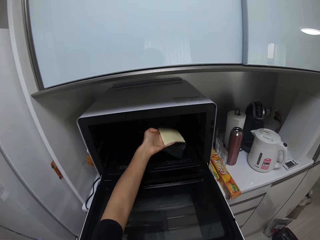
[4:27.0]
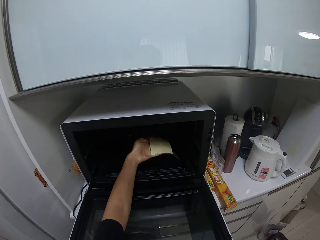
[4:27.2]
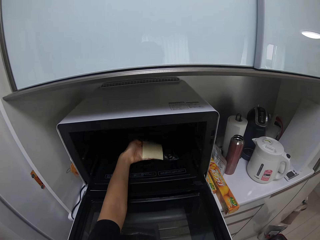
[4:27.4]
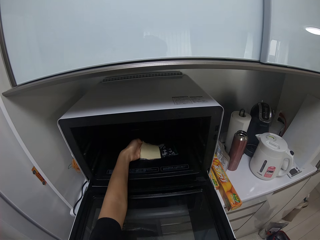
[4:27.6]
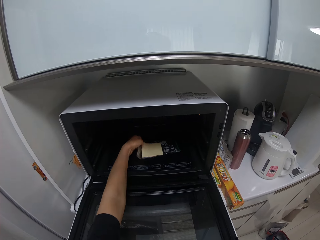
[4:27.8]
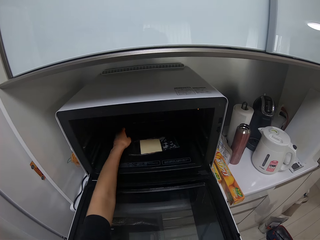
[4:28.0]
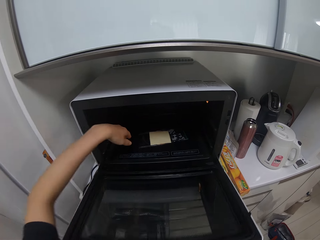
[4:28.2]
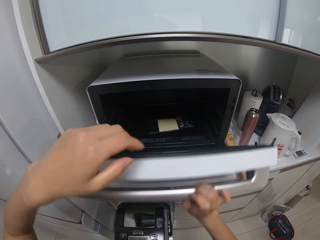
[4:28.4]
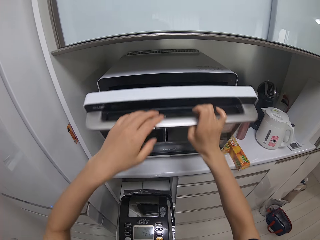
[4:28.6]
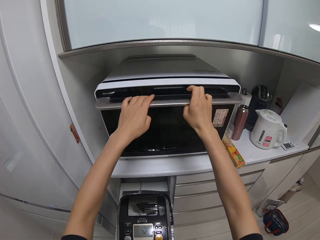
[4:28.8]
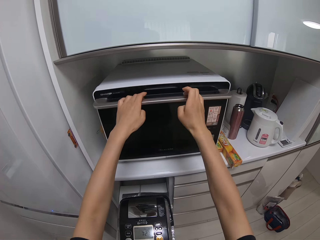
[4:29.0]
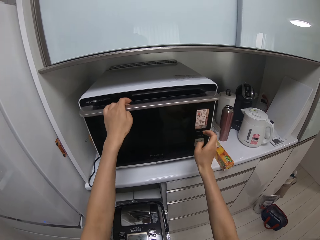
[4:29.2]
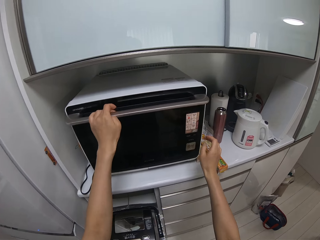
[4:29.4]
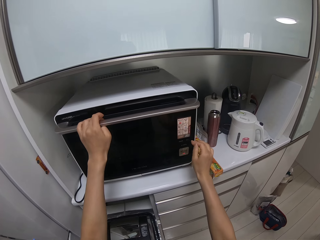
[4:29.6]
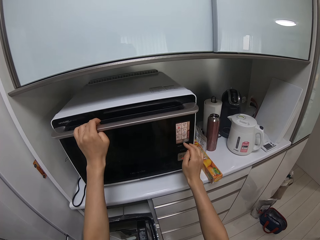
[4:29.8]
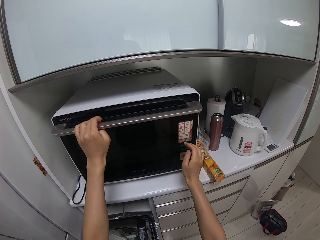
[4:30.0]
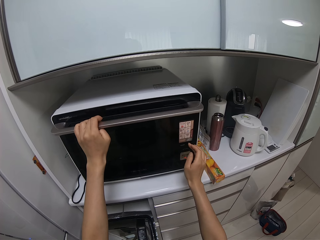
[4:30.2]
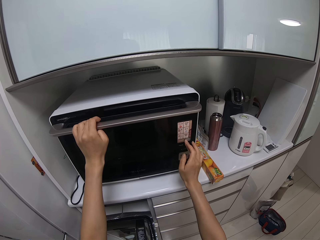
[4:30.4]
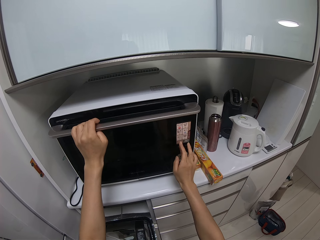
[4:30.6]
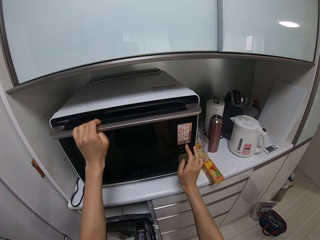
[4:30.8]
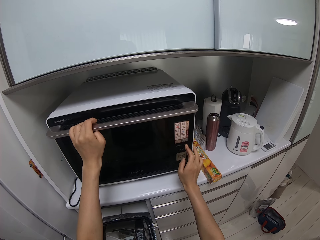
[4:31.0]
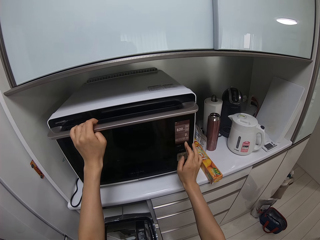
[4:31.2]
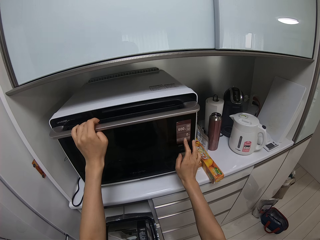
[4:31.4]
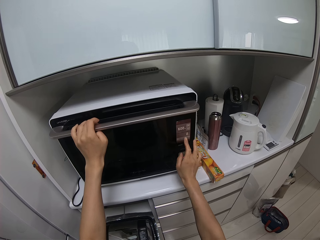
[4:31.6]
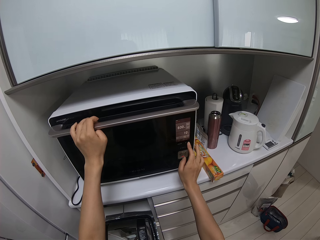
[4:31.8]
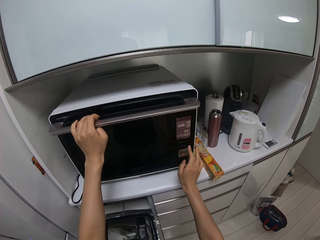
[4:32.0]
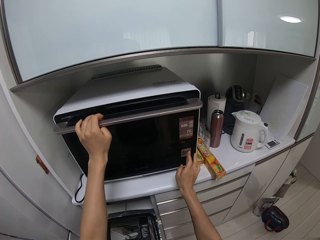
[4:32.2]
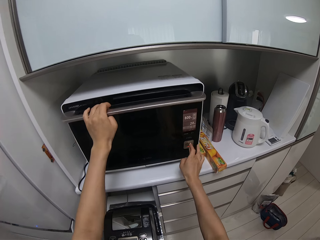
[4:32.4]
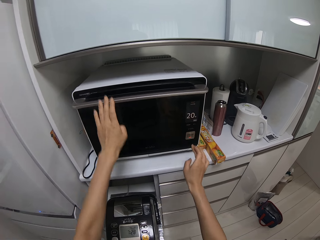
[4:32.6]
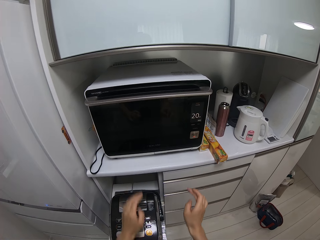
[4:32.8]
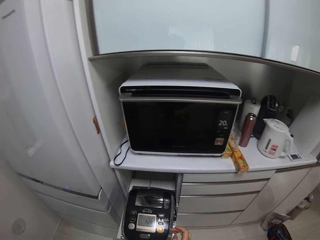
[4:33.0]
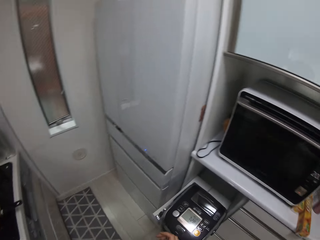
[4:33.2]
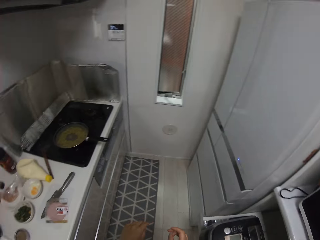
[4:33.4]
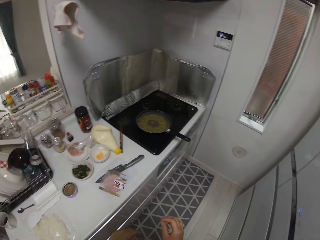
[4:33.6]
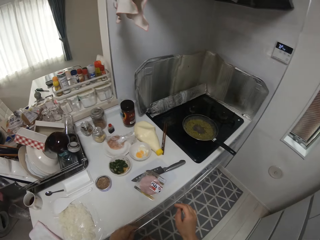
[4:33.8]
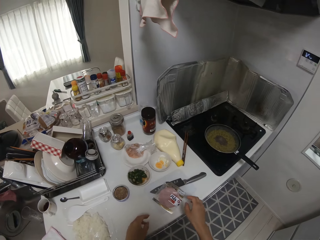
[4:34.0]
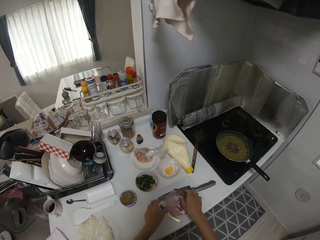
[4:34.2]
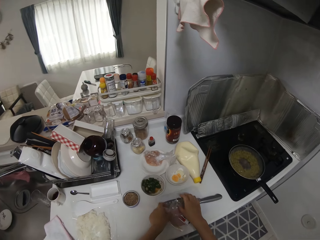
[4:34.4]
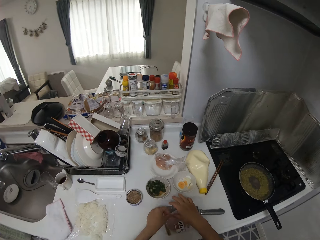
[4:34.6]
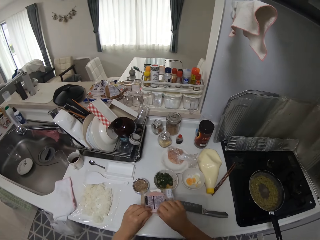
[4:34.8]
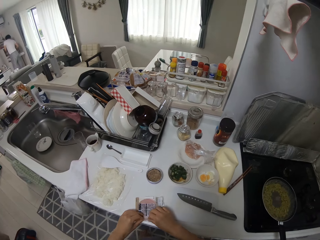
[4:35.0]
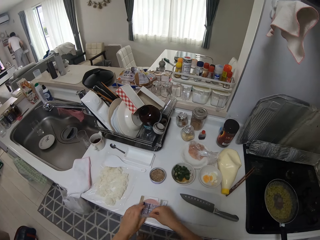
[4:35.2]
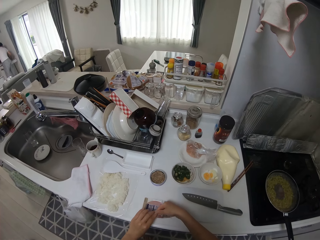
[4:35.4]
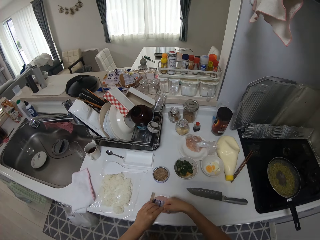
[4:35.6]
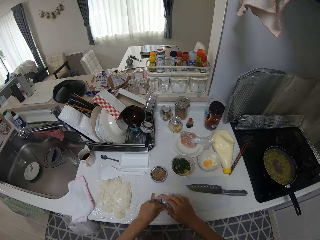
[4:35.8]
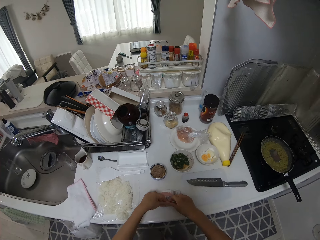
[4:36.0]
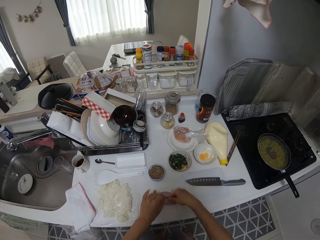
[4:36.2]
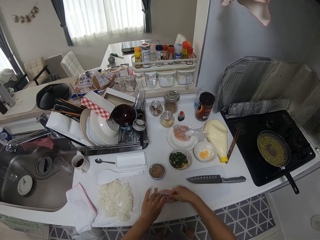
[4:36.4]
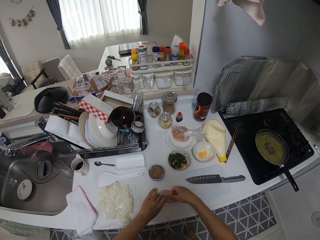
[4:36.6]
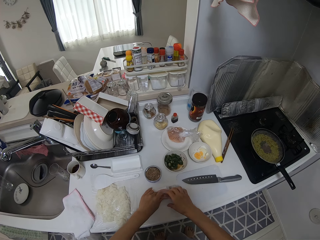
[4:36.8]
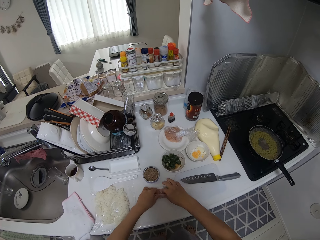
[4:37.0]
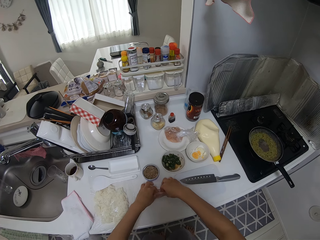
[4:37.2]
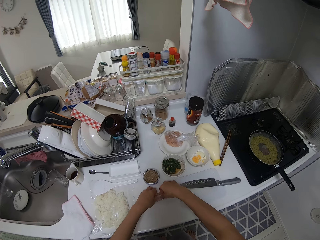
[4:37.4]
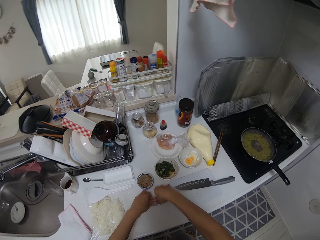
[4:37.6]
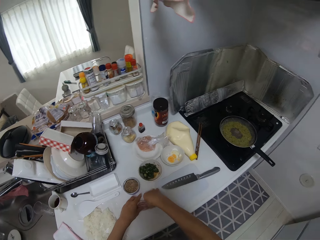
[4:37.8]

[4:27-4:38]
The camera wearer places the cheese and the brawn in the microwave. She closes the microwave with her hands, presses buttons on the microwave, and starts the microwave. She turns around. She adjusts the food package on the kitchen surface. She picks up the brawns. She folds the food package on the kitchen surface.

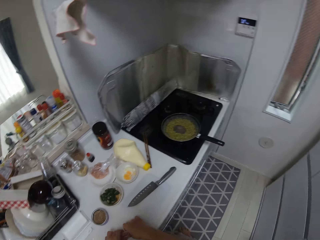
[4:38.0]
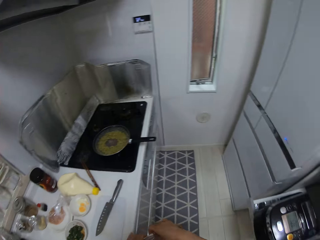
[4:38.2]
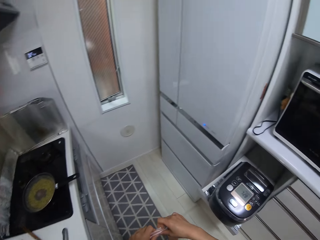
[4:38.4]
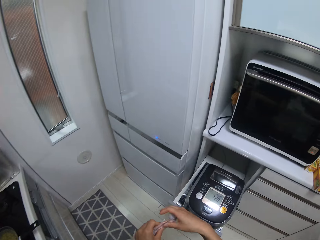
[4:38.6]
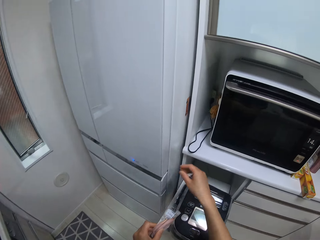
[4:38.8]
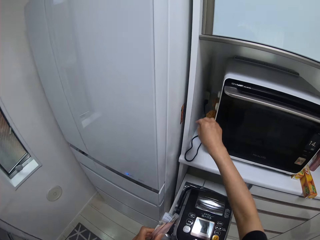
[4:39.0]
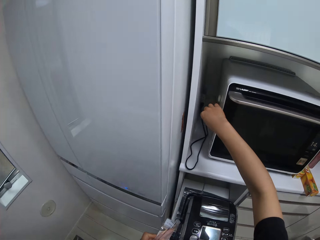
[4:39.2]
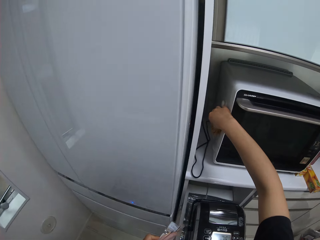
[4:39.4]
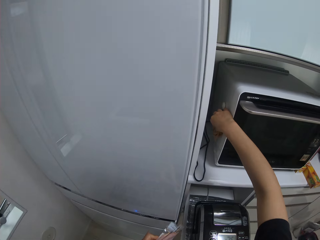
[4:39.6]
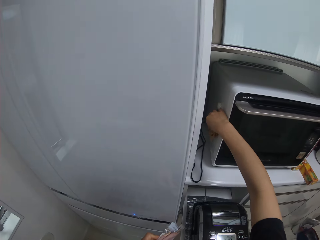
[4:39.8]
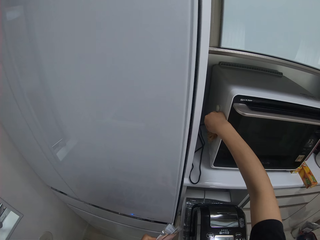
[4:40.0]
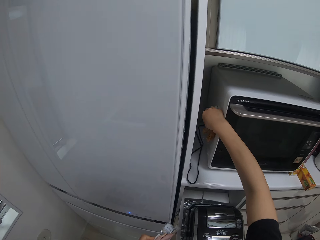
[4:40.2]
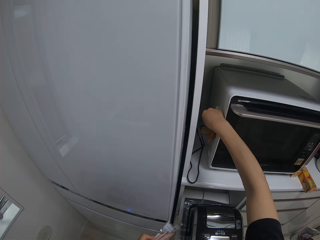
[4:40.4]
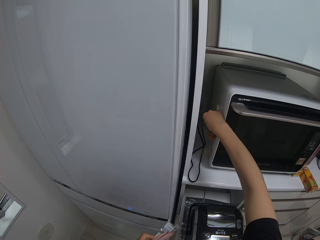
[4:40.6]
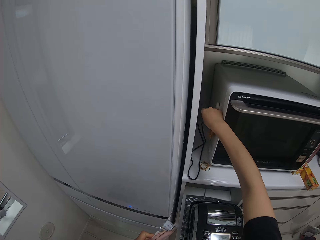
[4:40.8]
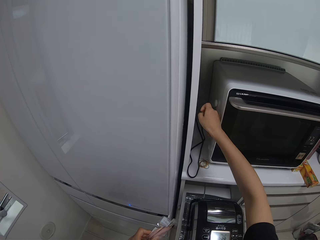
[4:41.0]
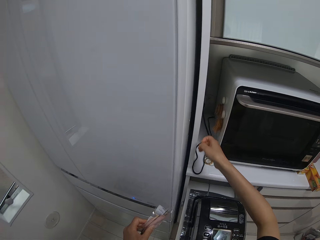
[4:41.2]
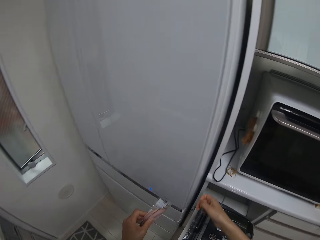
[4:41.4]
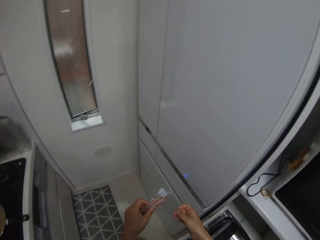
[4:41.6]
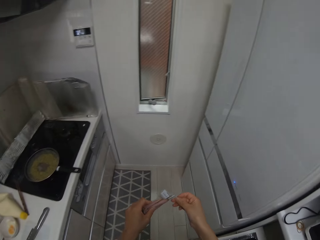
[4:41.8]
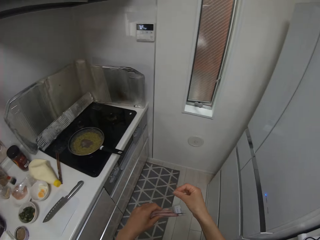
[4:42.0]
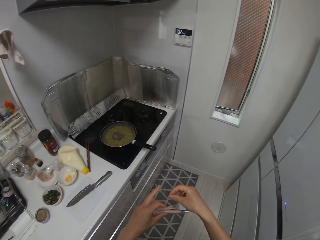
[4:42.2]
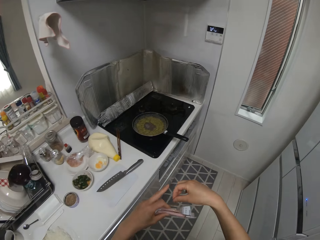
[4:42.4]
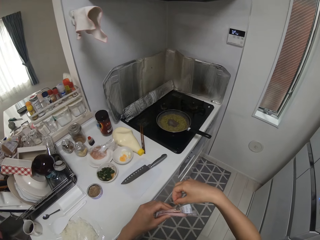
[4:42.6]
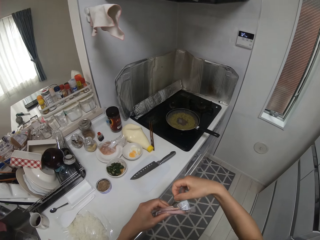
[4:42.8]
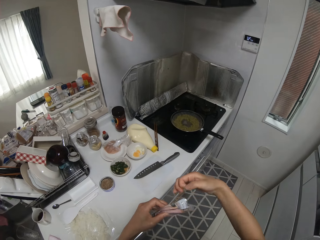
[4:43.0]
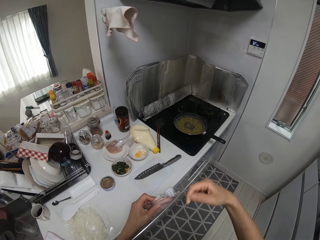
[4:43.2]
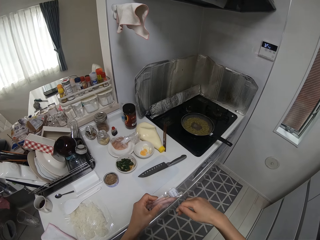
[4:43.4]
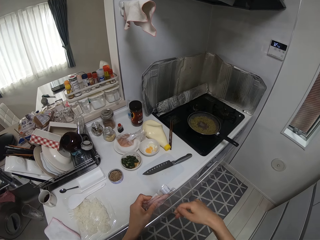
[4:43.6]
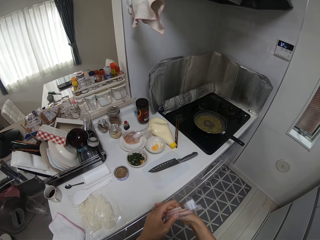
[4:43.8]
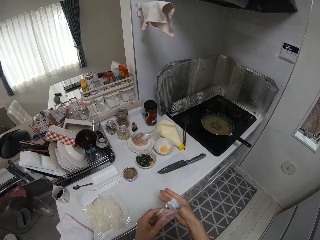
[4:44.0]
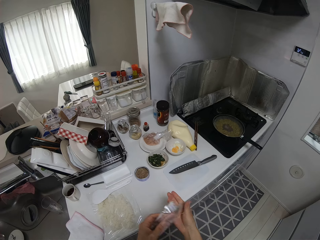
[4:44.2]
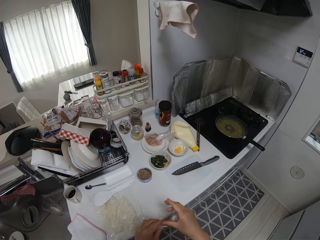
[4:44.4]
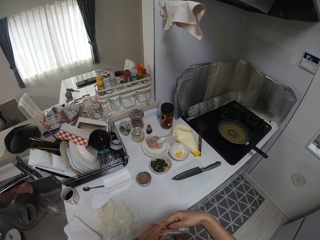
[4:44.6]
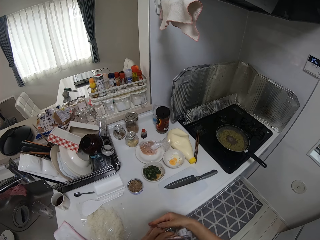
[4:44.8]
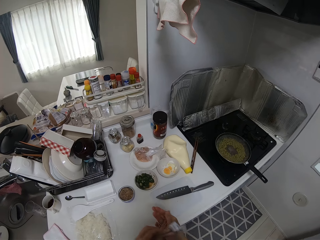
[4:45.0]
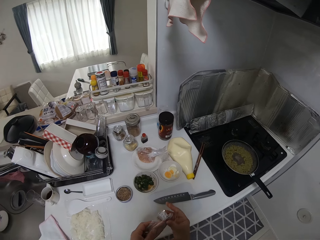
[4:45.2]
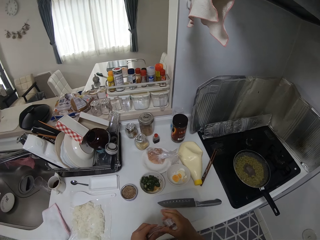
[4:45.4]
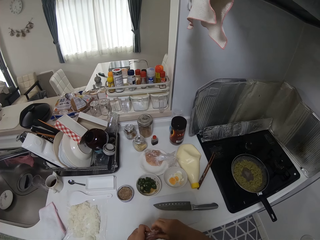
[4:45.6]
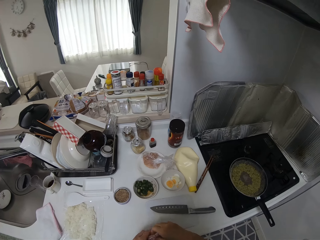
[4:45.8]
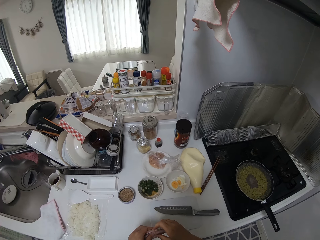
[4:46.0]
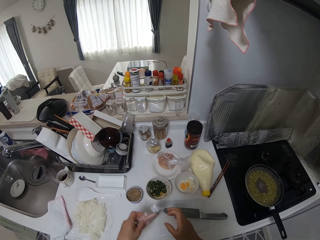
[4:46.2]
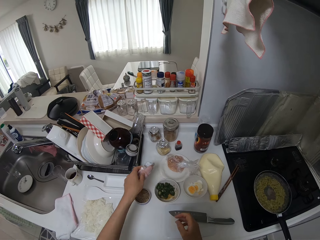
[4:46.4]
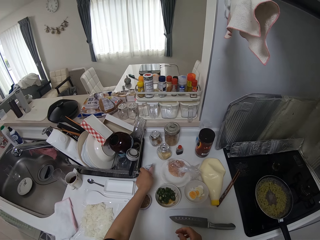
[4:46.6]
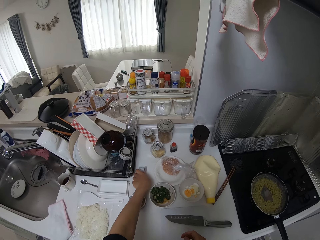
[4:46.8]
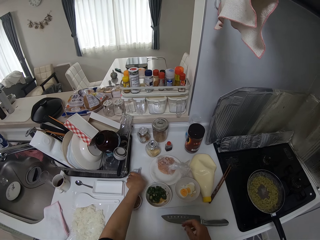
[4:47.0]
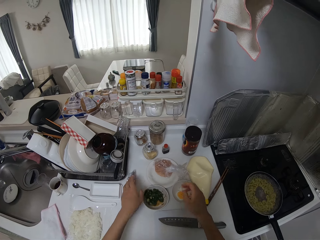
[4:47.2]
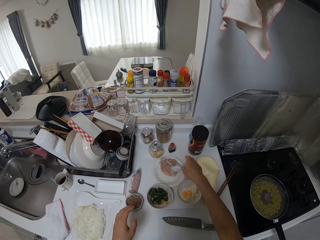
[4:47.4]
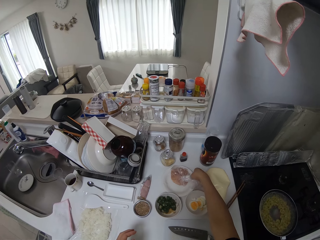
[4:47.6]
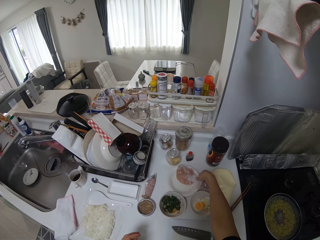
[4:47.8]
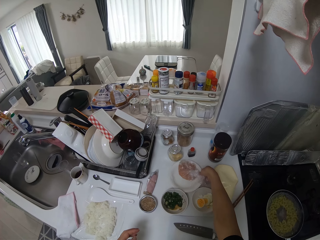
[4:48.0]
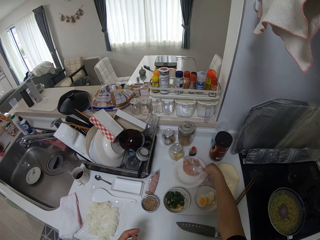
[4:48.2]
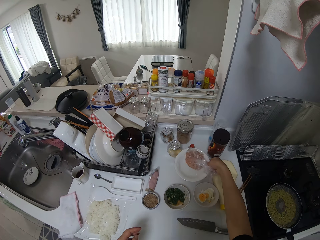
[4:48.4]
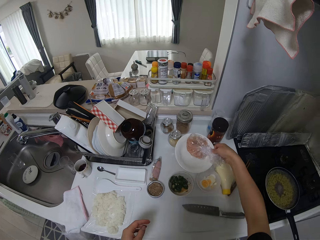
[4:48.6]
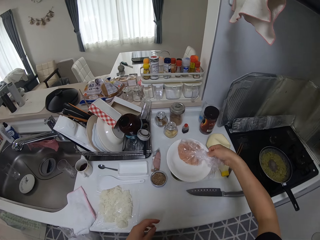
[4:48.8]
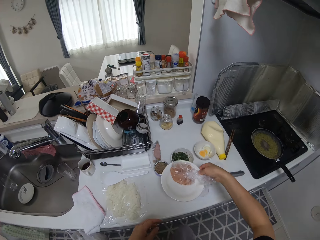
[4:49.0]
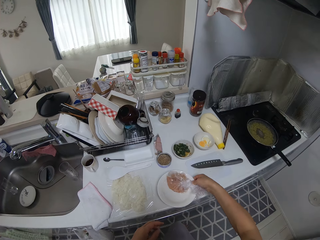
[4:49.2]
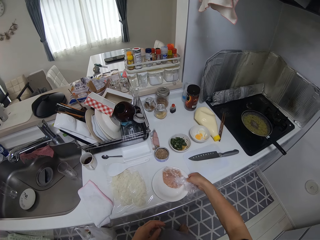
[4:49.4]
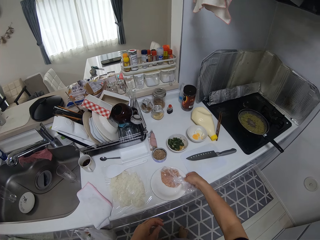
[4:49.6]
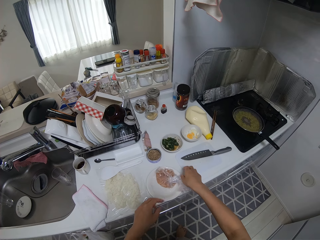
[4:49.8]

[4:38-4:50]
The camera wearer turns around. She picks up a rubber band from the side of the microwave. She binds the food package with the rubber band. She turns around. She places the packet of brawns on the counter. She picks up a plate from the counter with her right hand.
